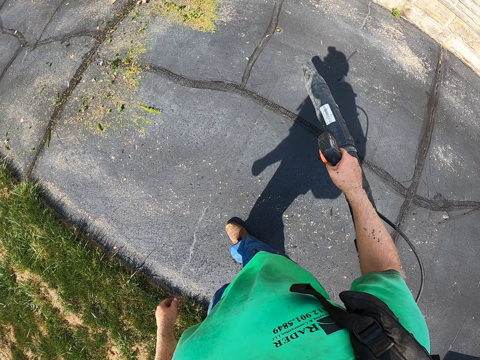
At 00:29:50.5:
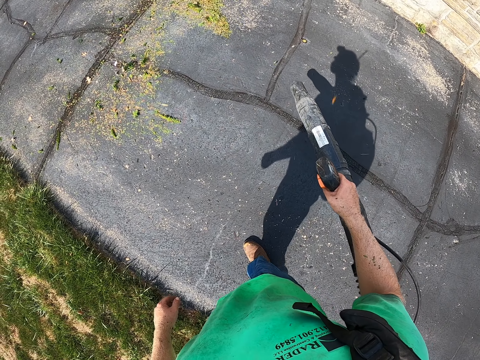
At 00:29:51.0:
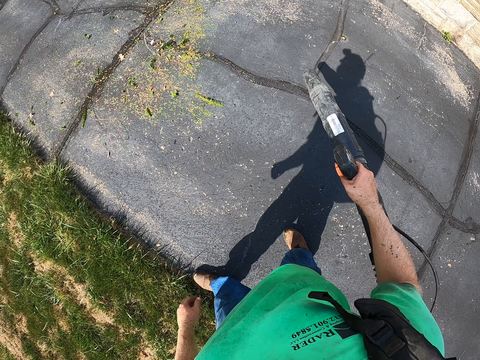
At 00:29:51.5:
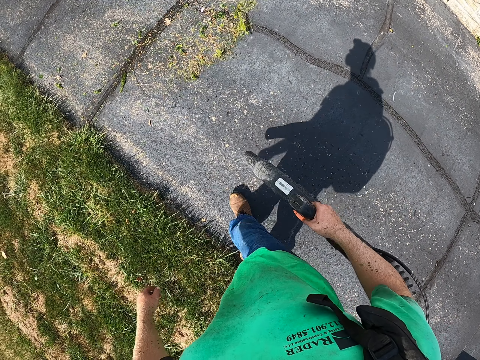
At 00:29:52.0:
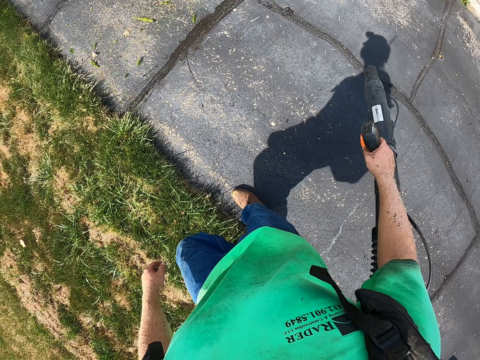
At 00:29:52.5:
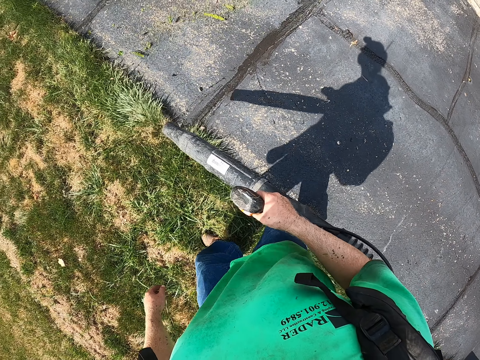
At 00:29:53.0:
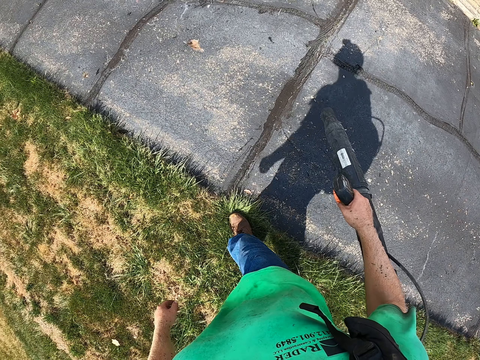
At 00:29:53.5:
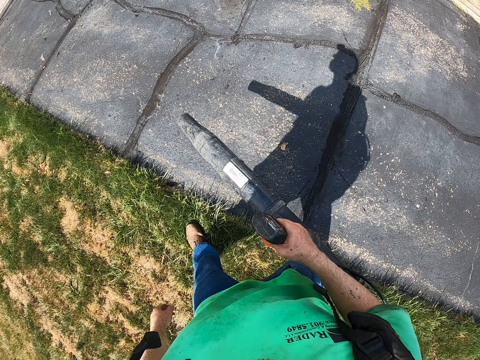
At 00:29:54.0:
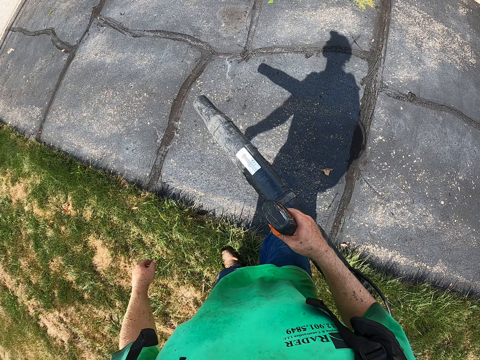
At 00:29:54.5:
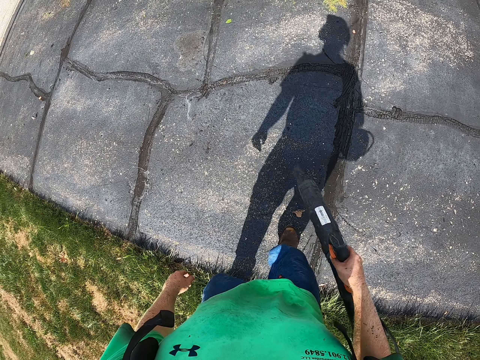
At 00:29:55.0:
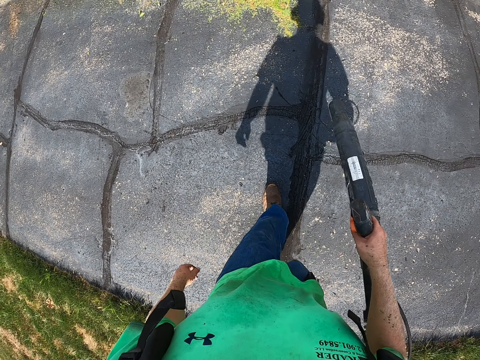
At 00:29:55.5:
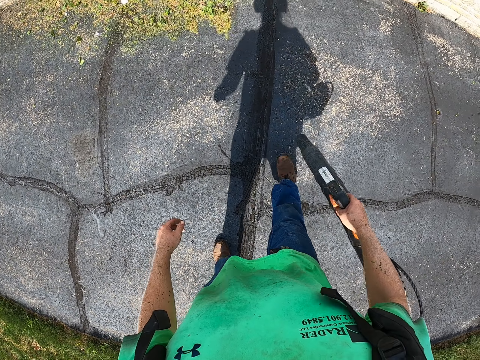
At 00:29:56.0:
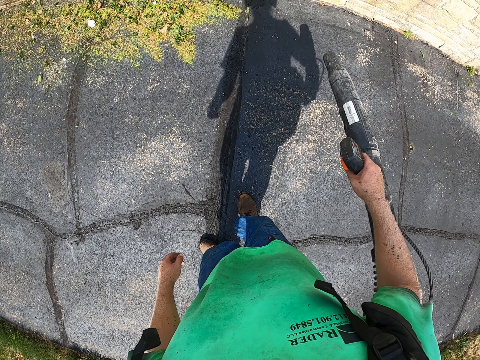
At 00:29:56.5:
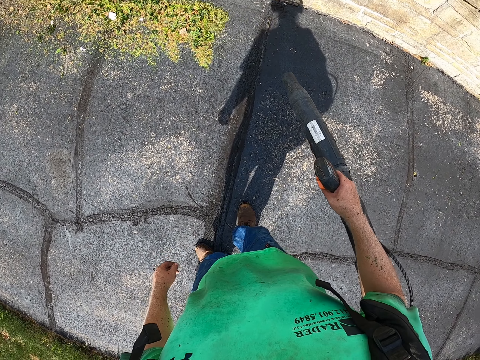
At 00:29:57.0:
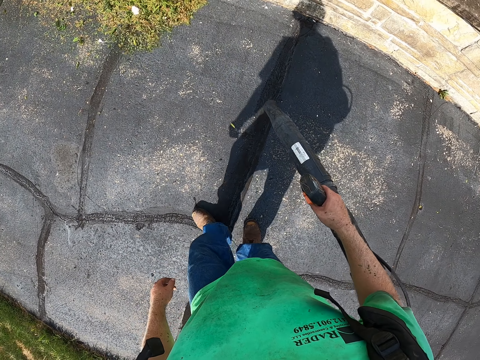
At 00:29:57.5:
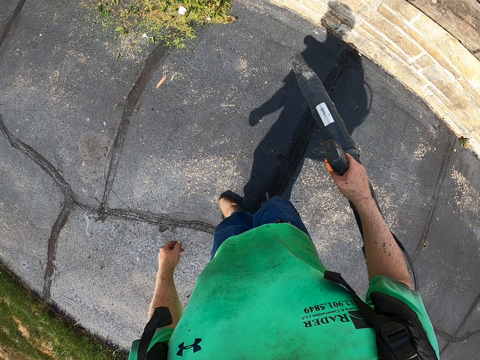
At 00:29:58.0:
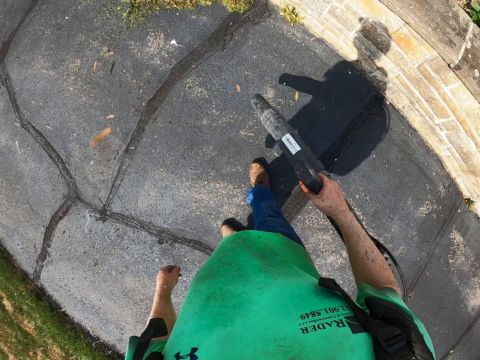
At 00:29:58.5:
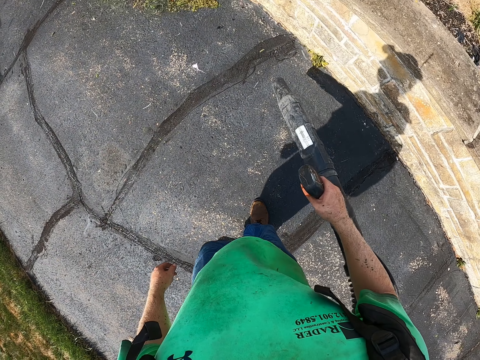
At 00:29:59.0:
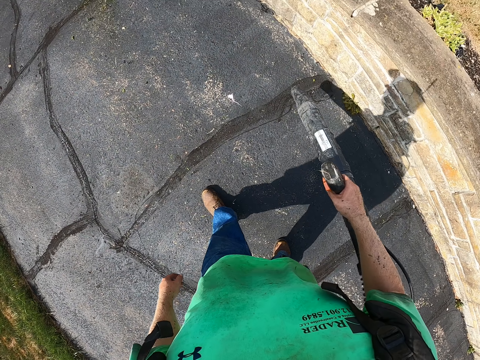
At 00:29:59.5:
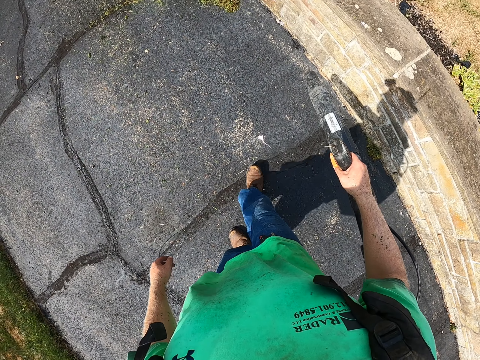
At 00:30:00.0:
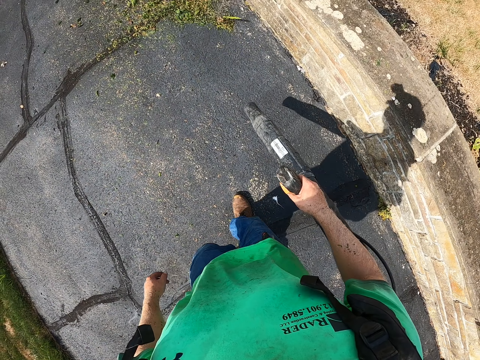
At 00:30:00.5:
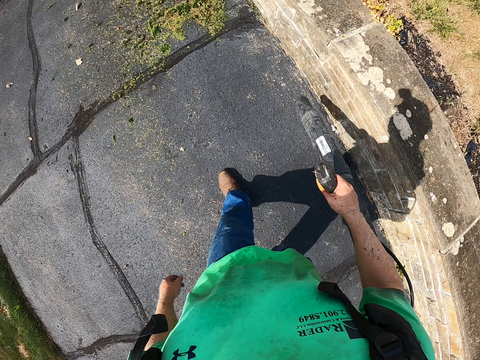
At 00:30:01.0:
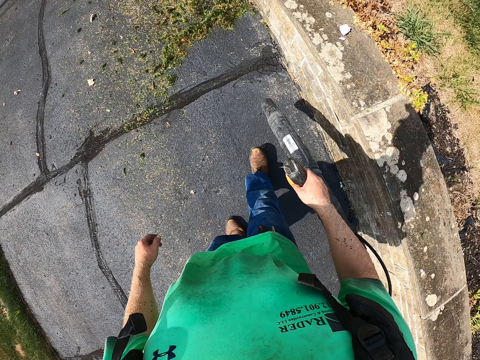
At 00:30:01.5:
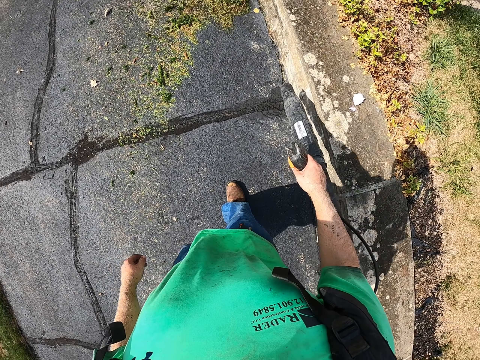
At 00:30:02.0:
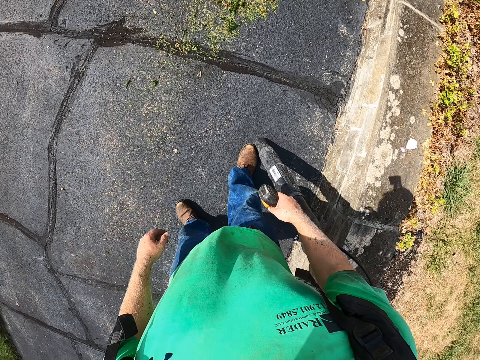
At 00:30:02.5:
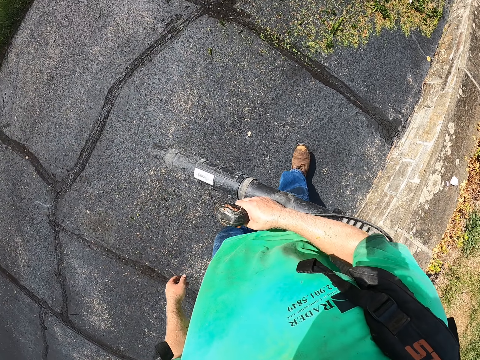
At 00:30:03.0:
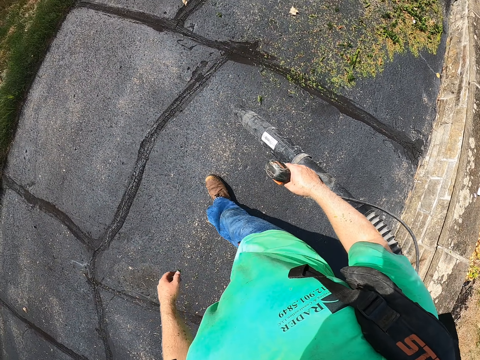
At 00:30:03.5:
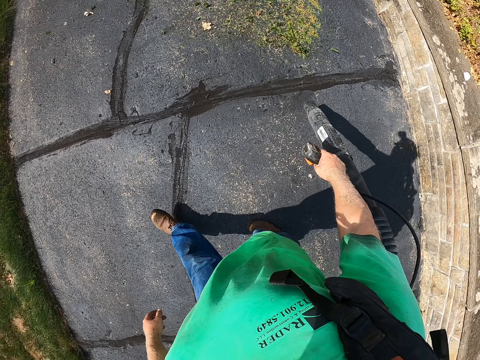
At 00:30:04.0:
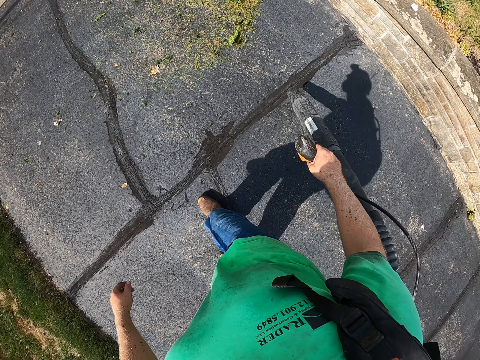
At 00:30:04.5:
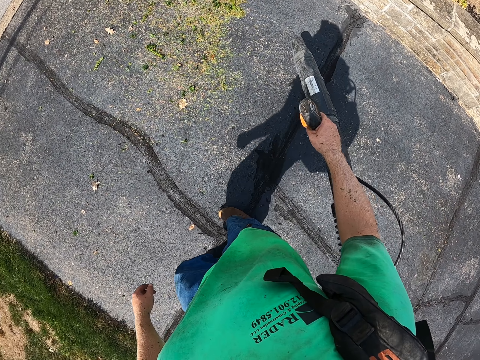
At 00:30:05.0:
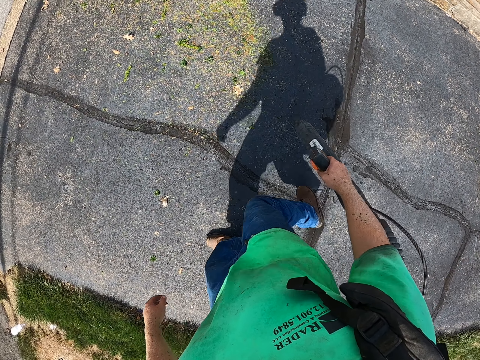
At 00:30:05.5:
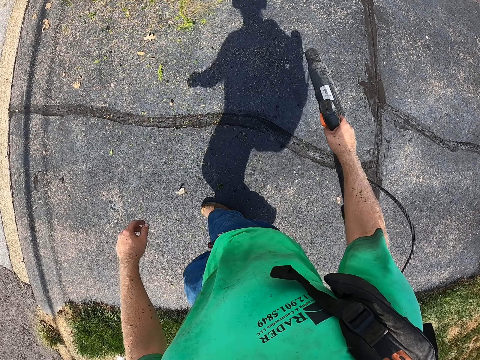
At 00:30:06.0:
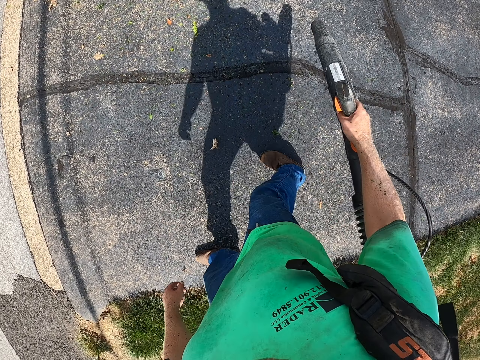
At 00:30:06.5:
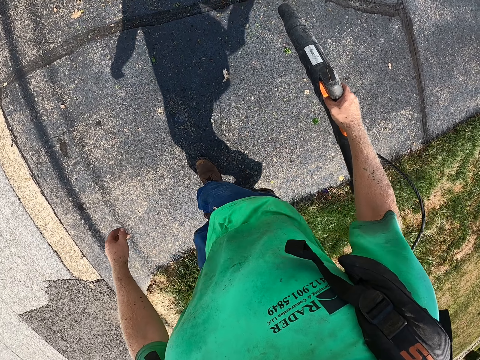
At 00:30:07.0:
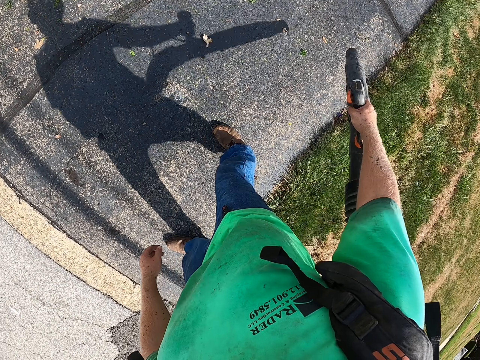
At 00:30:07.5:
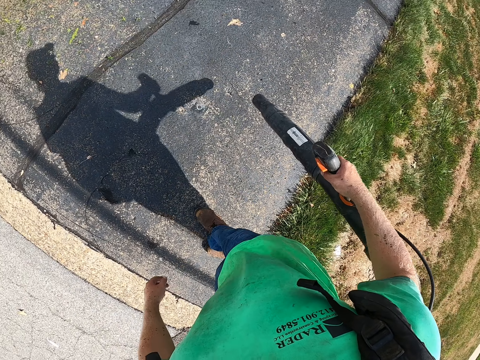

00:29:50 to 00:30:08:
The camera wearer turns. They blow. They turn. They blow.

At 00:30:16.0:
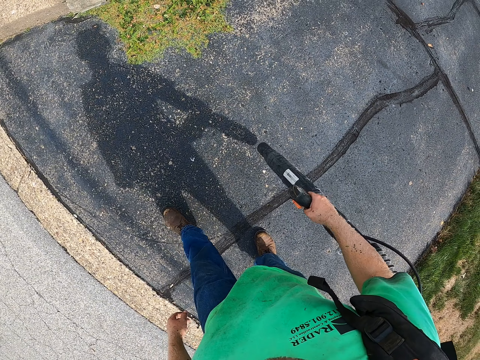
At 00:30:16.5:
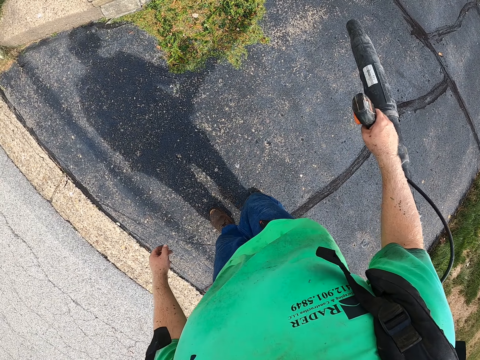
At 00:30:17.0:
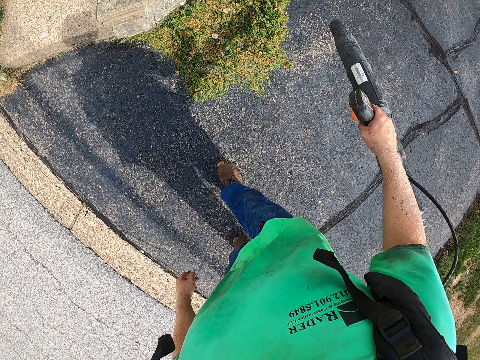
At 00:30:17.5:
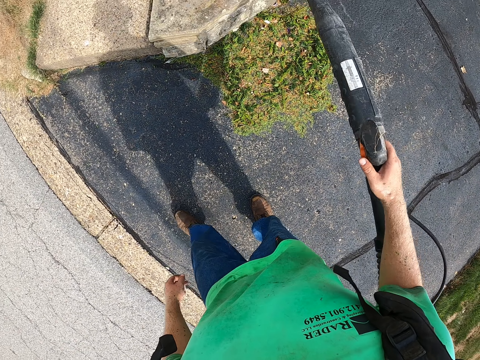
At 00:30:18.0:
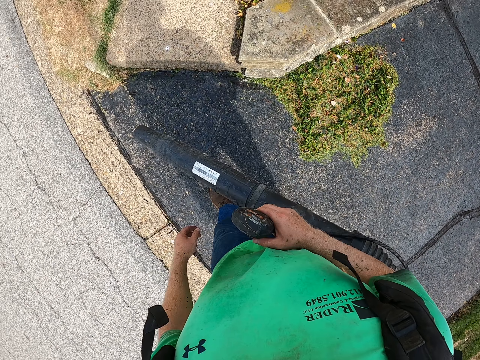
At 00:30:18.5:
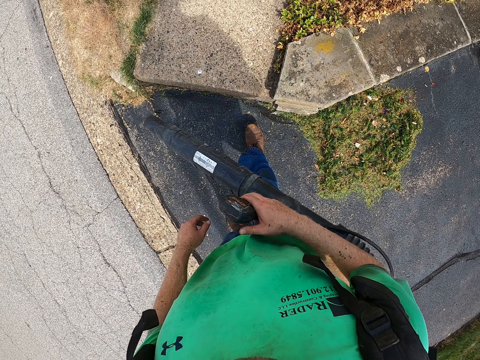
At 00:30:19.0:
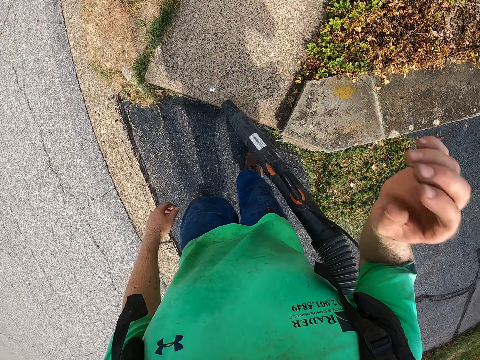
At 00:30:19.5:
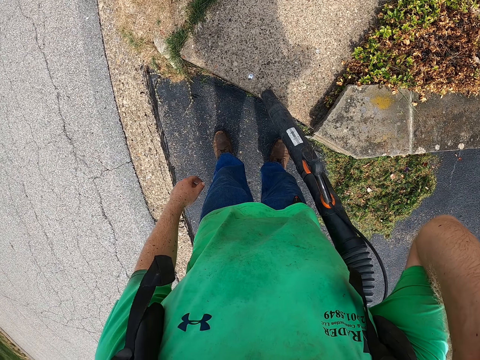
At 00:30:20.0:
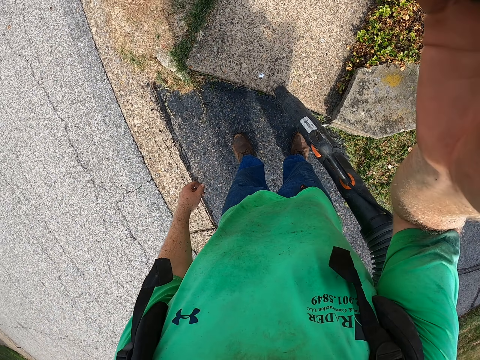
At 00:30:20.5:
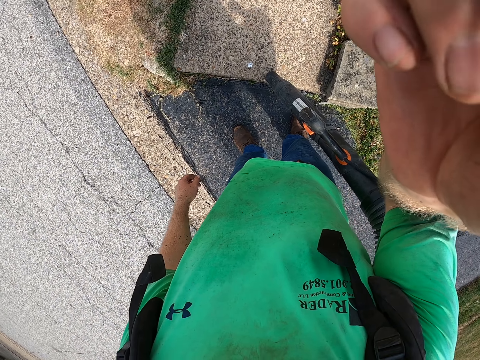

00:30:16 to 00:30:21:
The camera wearer lifts the blower. He drops the nozzle on the ground with his right hand. He touches his face with his right hand. He touches the camera on his head with his right hand. He puts his hand up.
